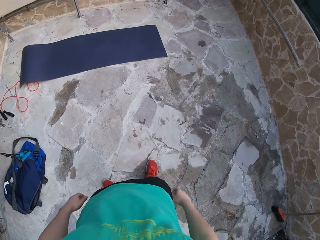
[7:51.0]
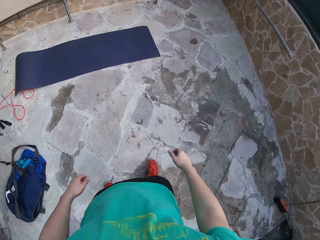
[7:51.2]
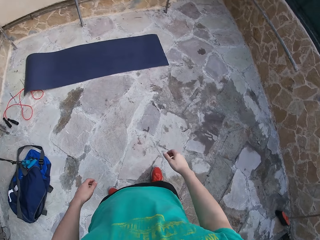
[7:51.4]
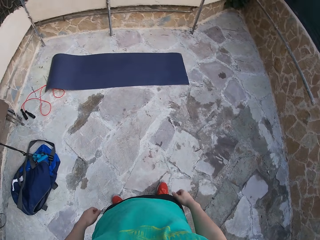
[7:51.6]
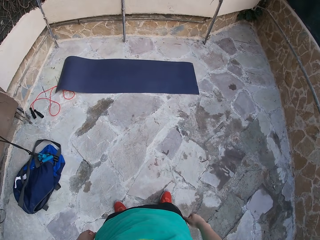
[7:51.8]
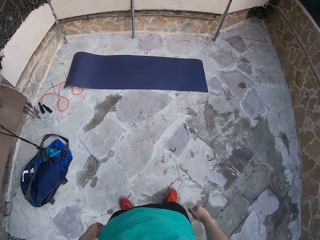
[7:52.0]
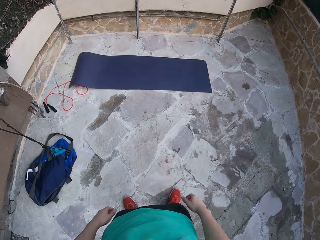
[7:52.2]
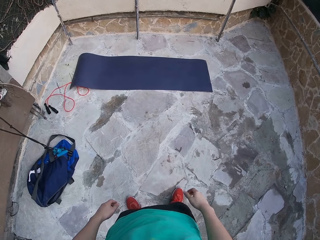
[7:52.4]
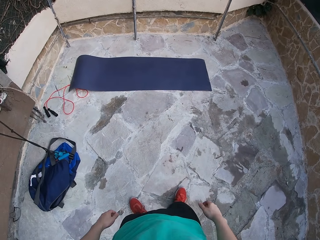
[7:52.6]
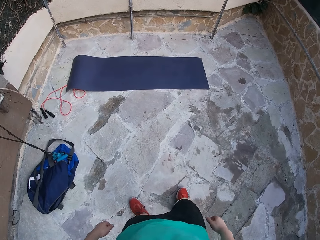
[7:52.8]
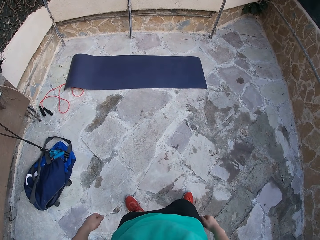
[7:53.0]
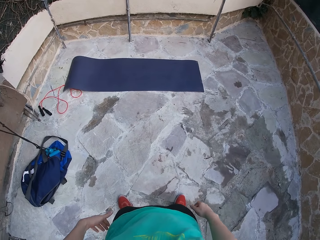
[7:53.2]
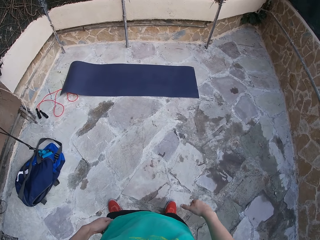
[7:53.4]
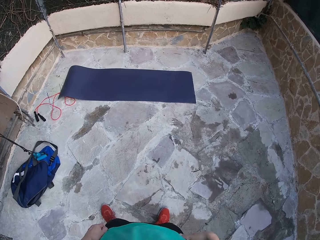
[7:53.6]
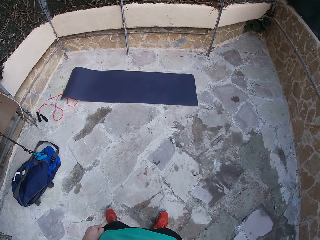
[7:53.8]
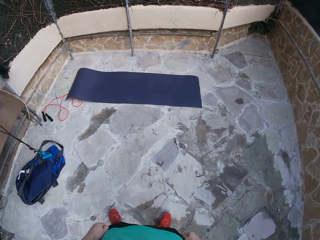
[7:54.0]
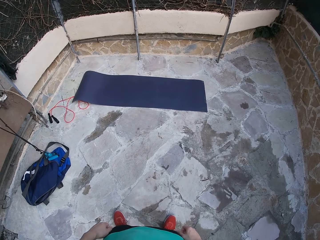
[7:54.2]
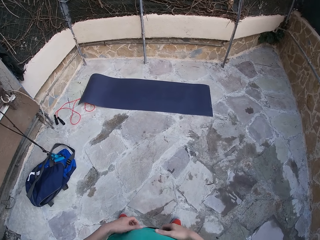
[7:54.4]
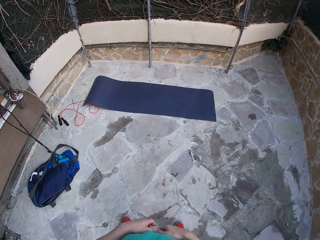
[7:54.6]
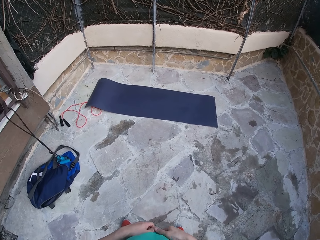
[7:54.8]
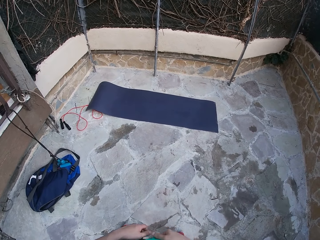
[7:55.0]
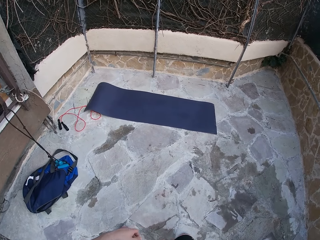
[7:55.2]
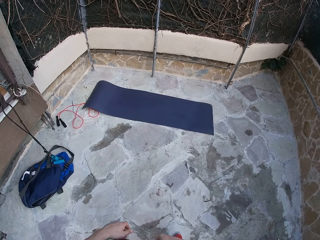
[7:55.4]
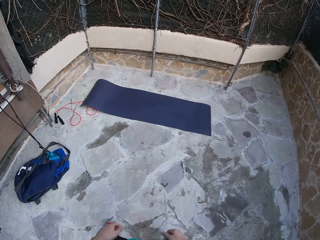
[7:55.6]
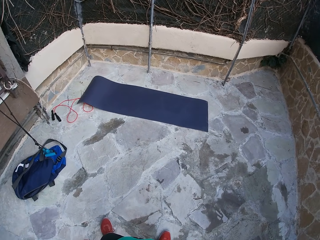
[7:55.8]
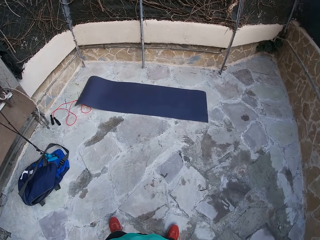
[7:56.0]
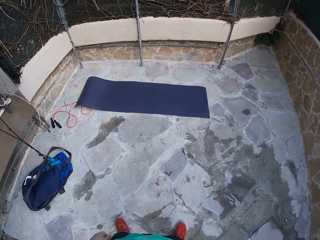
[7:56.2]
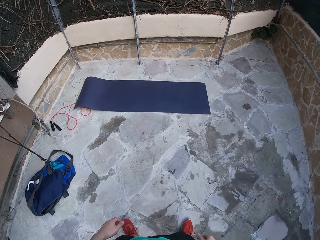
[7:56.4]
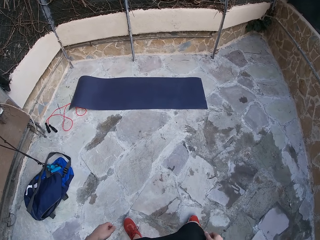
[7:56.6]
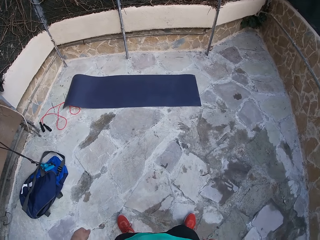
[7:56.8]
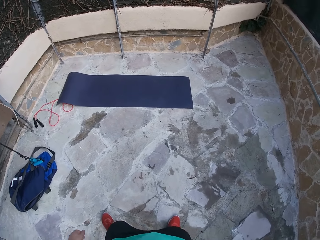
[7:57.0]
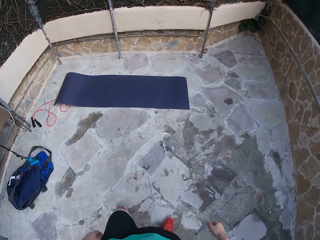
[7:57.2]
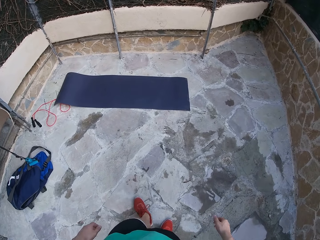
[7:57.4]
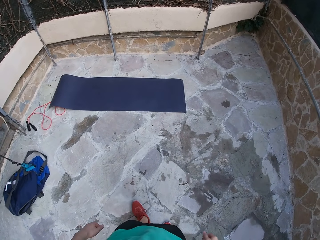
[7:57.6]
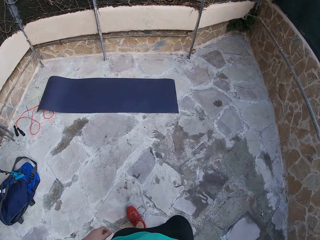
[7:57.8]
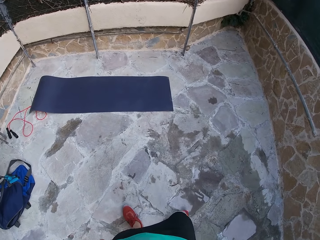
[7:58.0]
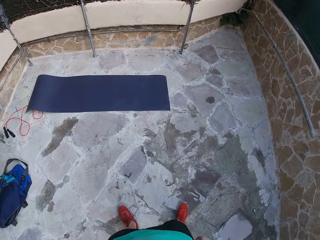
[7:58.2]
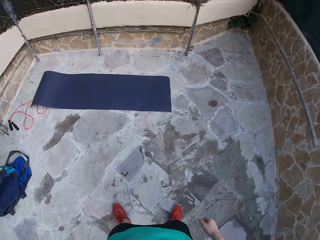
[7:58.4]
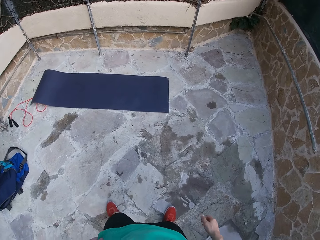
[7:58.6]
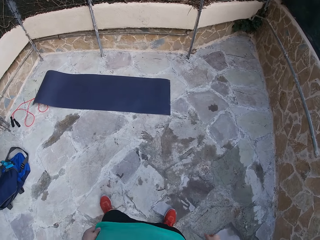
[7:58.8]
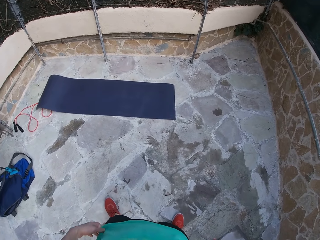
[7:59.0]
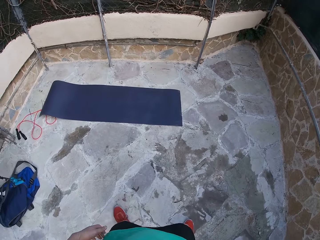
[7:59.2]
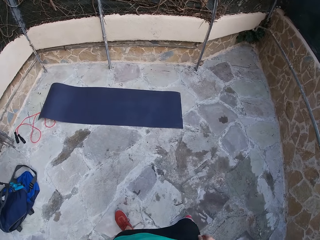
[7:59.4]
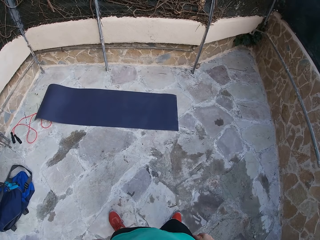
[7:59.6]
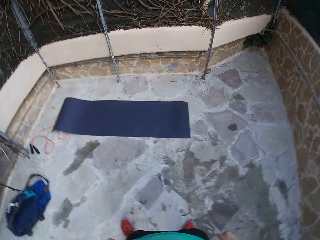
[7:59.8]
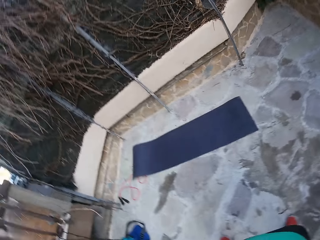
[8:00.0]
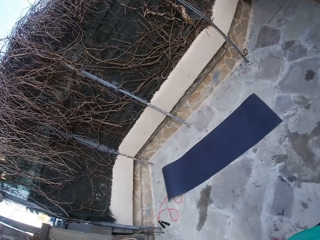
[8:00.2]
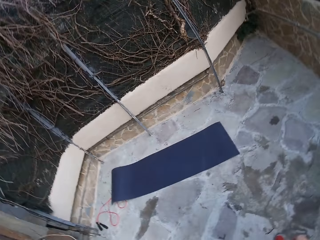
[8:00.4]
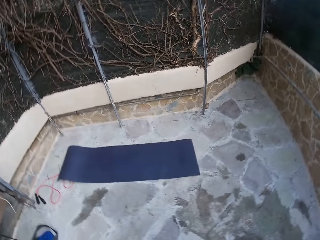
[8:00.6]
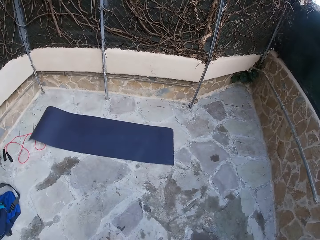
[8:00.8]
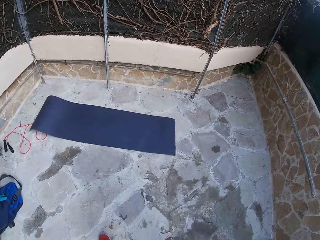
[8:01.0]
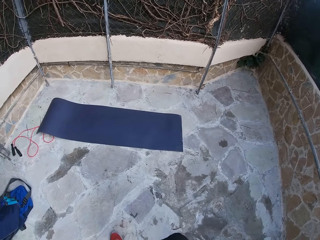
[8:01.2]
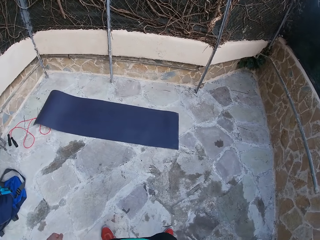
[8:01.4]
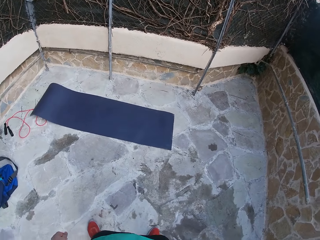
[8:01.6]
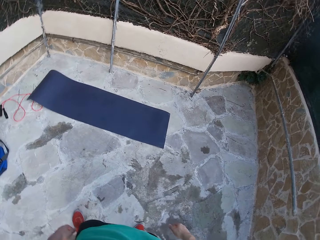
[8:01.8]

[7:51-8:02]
The camera wearer drops his hand. He touches his shirt. He parts his leg.

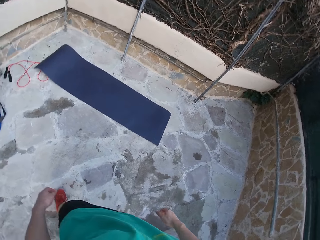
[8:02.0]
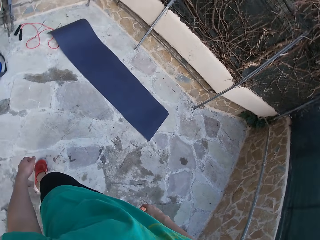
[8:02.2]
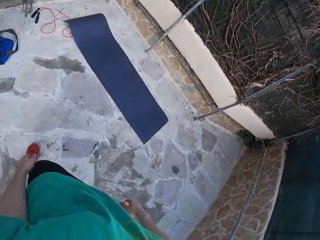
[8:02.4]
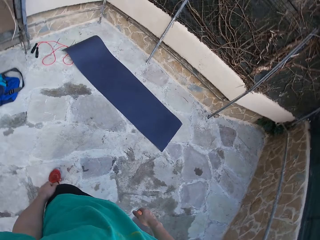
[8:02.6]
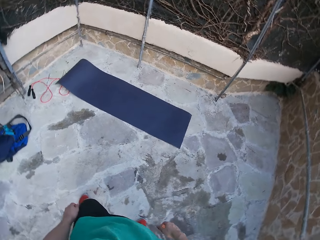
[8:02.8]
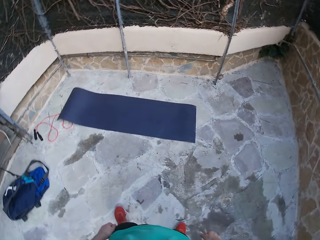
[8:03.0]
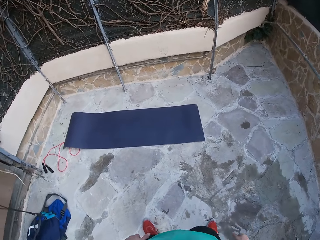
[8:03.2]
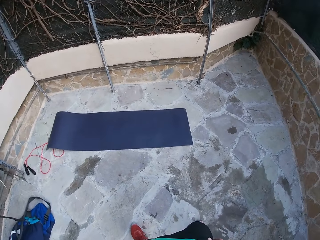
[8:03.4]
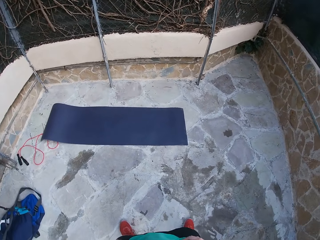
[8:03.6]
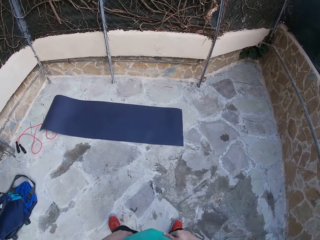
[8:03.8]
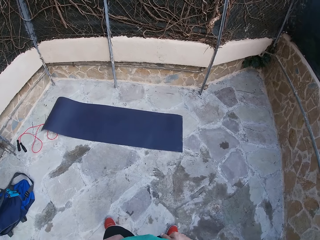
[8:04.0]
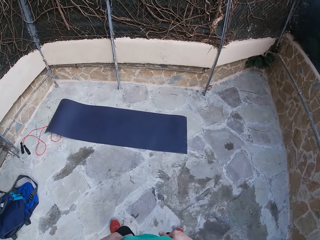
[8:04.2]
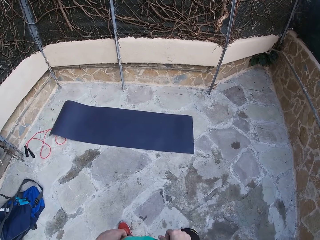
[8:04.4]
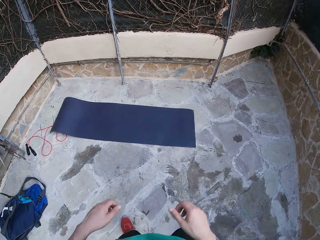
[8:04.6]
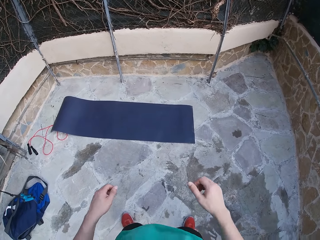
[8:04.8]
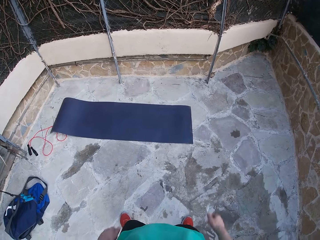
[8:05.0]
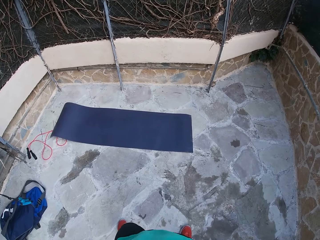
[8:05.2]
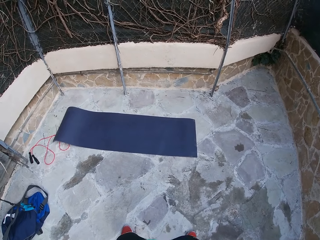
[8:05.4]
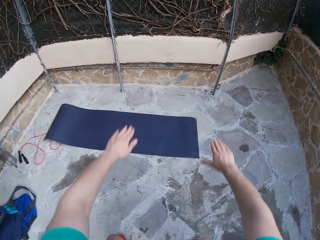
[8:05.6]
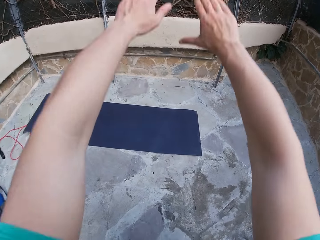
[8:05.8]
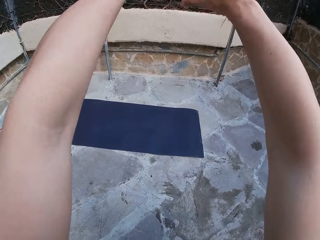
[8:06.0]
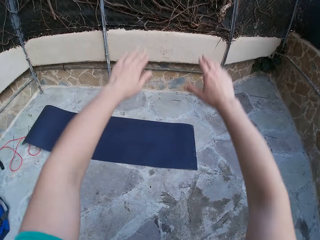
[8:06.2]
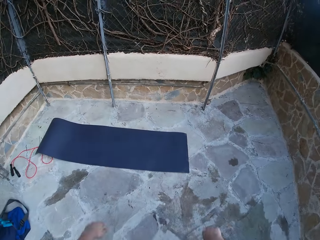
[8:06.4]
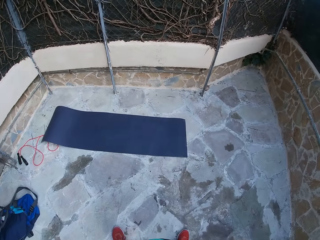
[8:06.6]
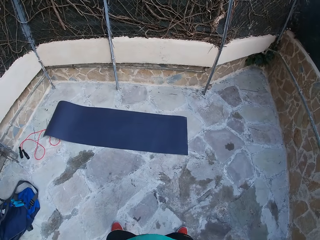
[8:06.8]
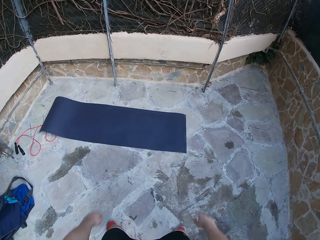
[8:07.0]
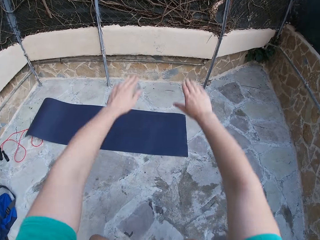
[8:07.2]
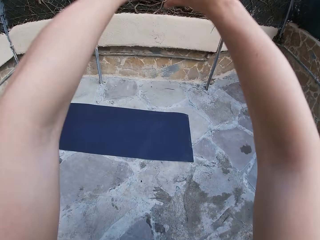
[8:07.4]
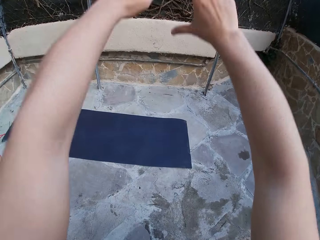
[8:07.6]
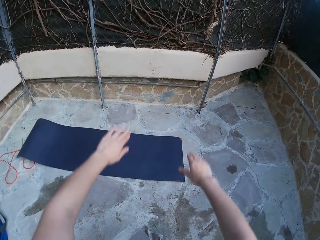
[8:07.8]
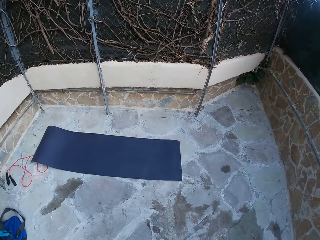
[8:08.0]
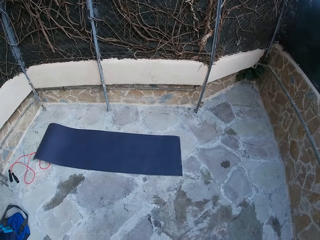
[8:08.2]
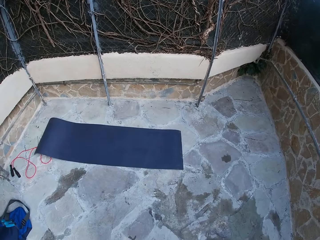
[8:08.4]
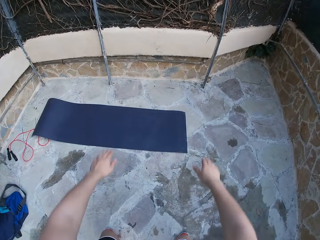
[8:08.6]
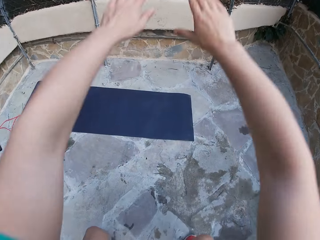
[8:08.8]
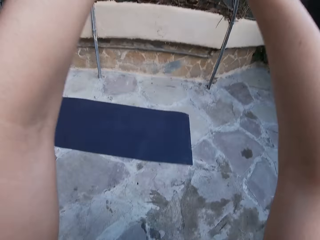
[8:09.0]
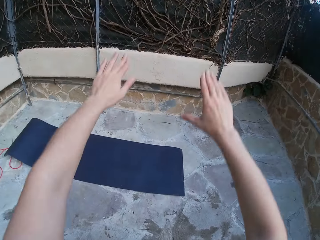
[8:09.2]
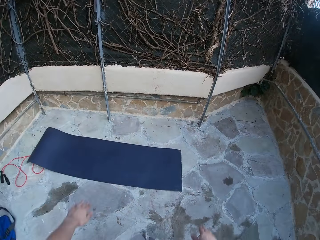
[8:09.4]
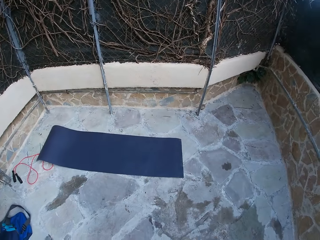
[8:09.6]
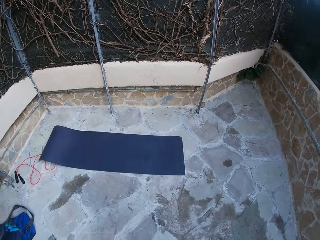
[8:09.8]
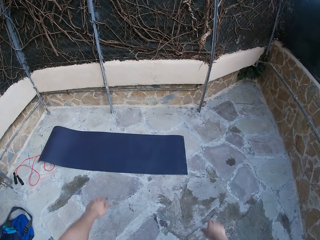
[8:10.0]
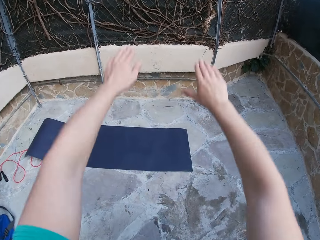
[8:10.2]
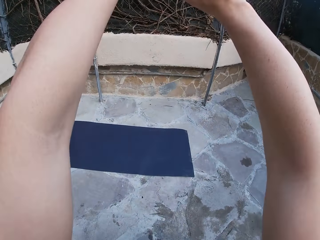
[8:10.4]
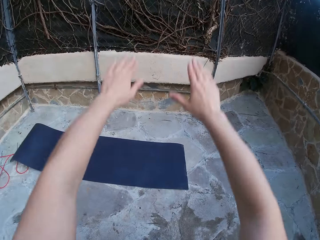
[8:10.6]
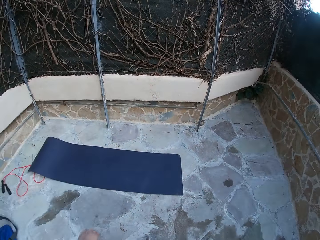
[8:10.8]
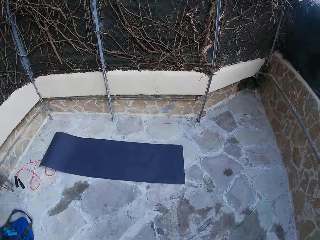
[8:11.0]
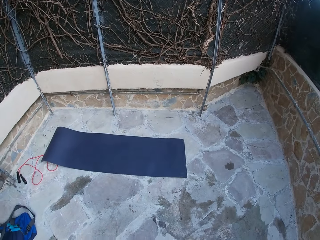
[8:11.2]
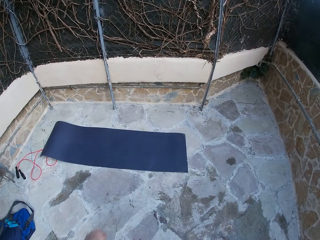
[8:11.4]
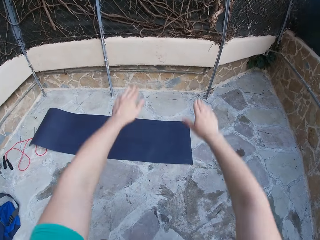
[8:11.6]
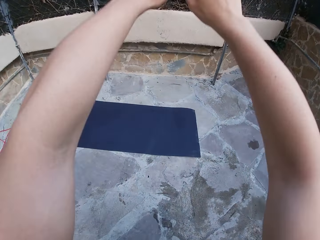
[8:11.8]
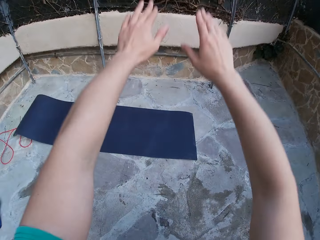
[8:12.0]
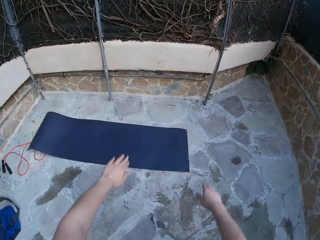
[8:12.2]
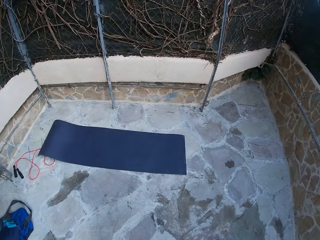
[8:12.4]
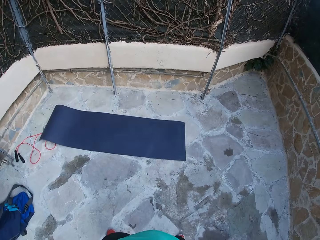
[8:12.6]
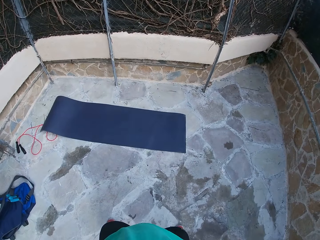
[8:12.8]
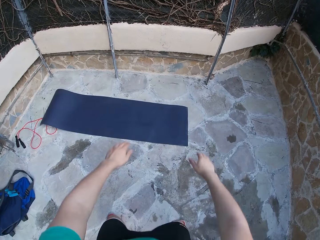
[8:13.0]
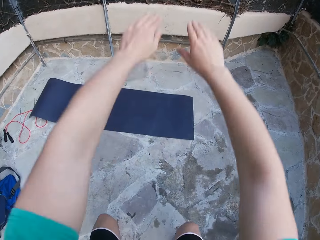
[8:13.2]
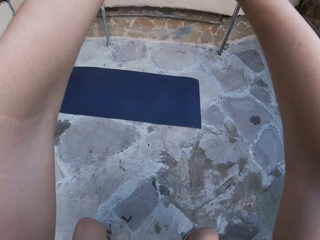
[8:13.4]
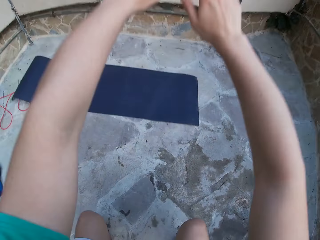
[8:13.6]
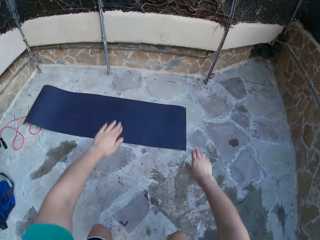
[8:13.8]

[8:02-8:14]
The camera wearer does squats. He raises his hands. He lowers his hand.
